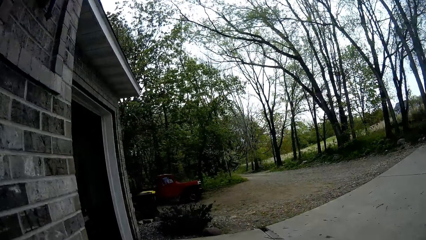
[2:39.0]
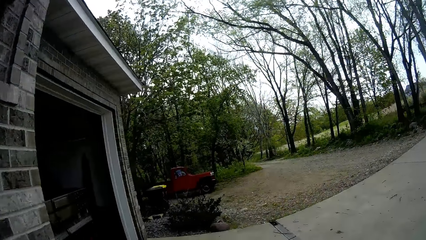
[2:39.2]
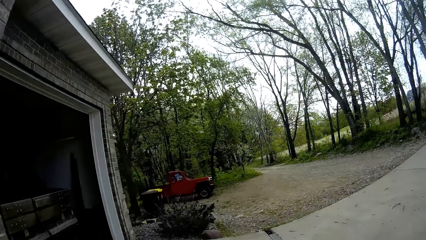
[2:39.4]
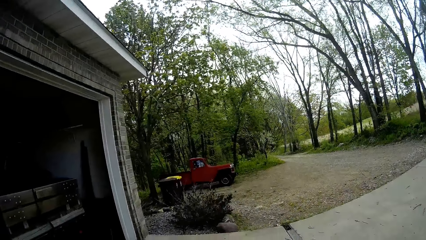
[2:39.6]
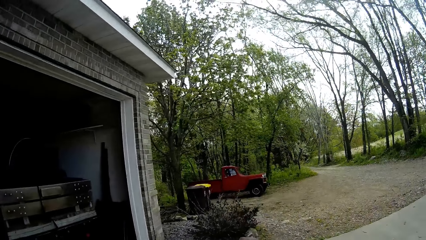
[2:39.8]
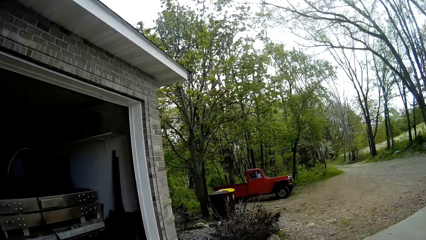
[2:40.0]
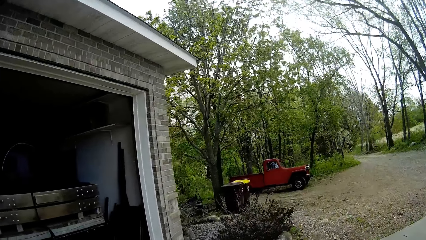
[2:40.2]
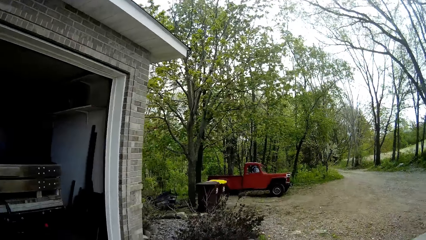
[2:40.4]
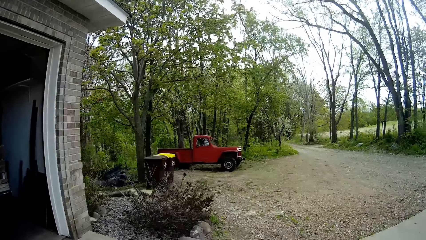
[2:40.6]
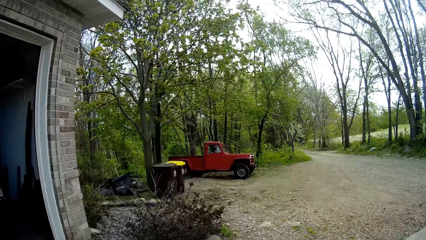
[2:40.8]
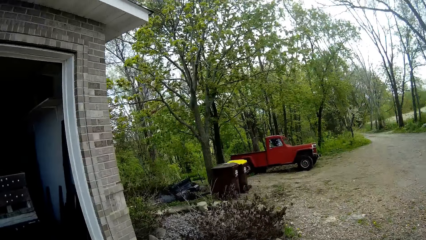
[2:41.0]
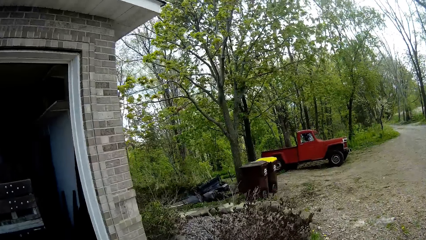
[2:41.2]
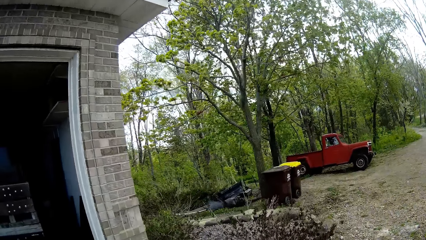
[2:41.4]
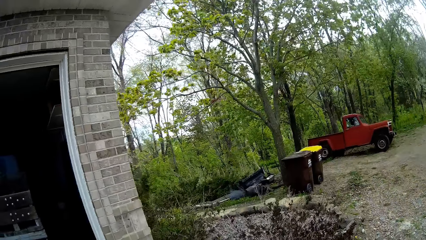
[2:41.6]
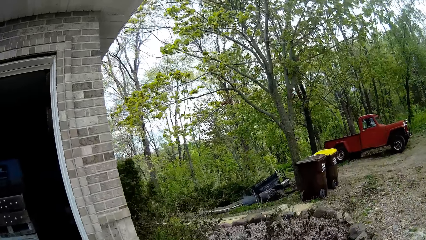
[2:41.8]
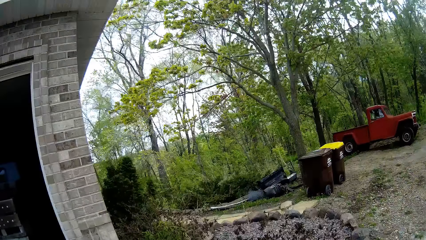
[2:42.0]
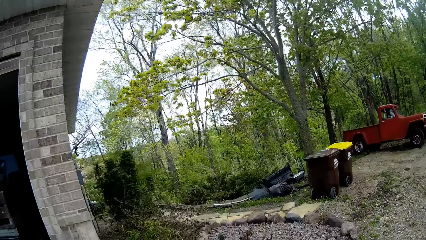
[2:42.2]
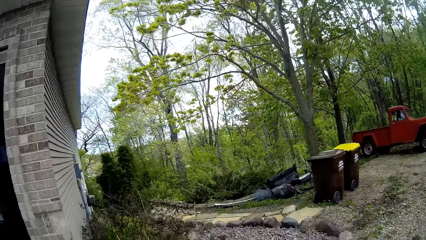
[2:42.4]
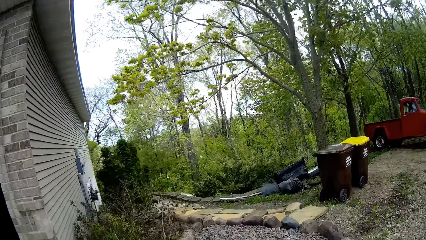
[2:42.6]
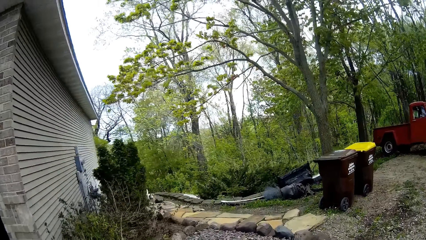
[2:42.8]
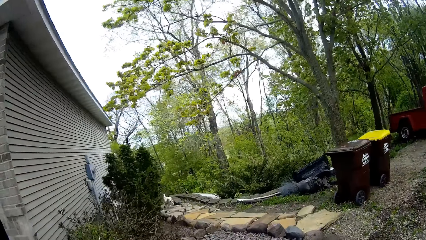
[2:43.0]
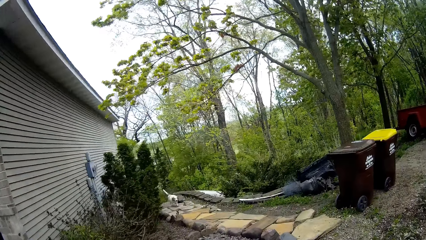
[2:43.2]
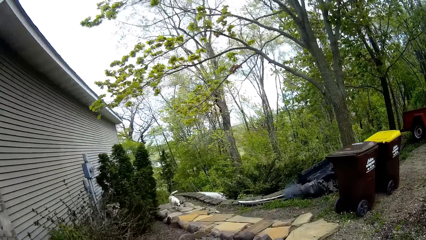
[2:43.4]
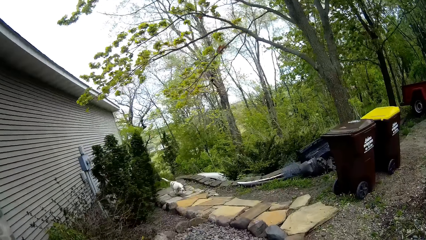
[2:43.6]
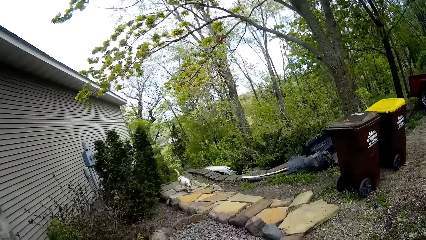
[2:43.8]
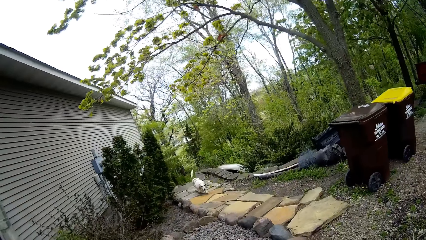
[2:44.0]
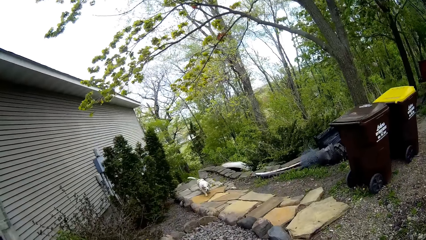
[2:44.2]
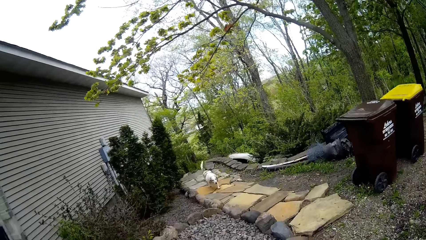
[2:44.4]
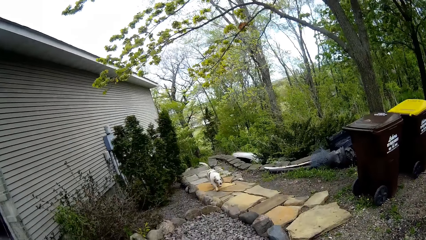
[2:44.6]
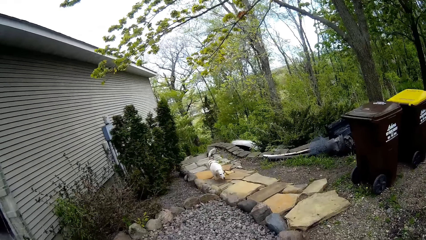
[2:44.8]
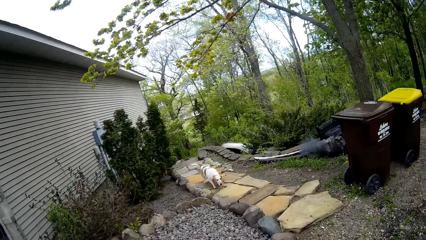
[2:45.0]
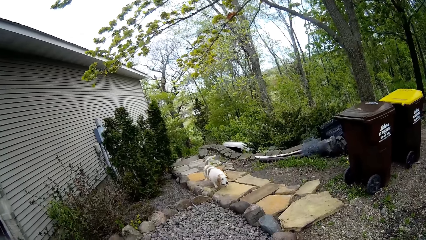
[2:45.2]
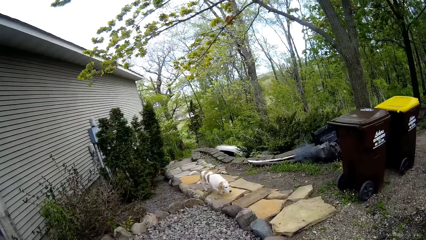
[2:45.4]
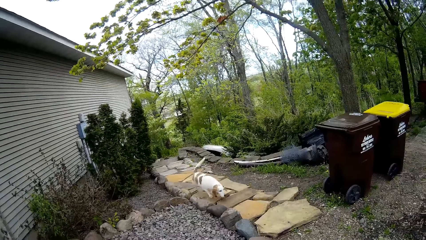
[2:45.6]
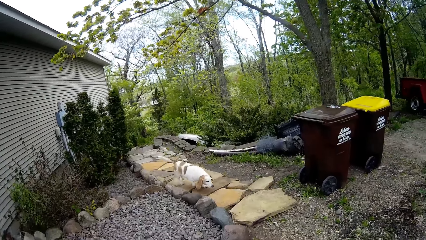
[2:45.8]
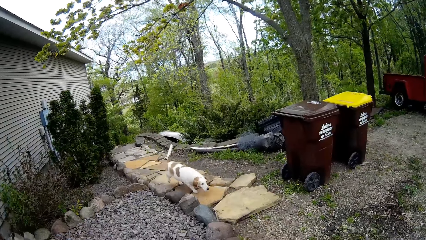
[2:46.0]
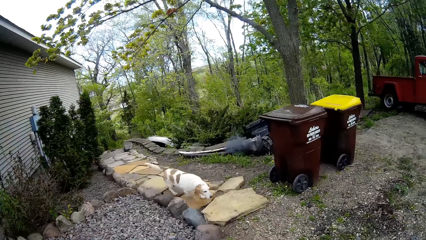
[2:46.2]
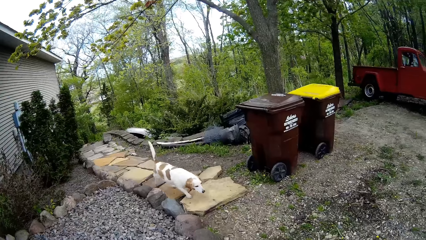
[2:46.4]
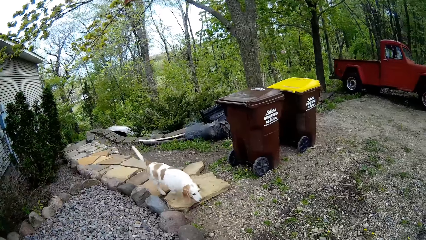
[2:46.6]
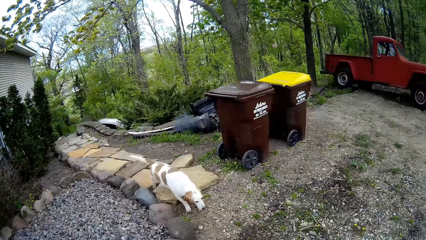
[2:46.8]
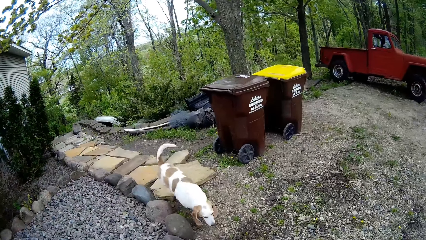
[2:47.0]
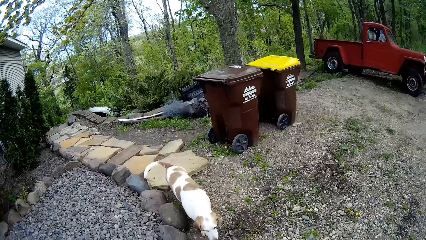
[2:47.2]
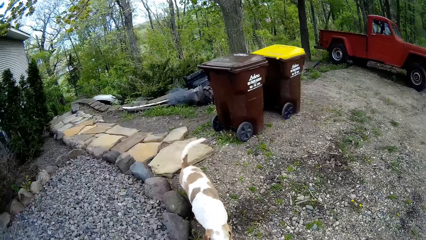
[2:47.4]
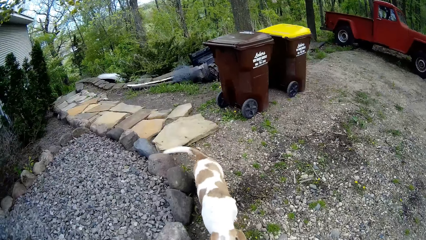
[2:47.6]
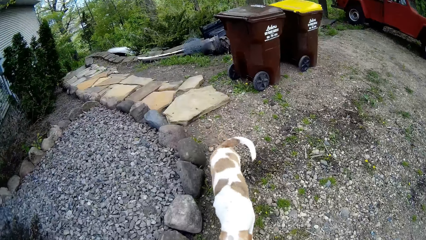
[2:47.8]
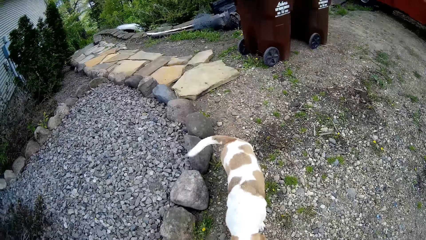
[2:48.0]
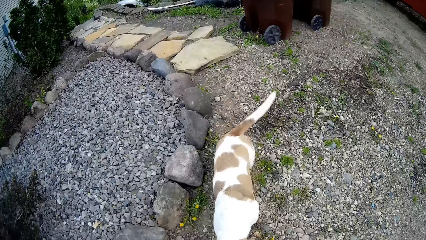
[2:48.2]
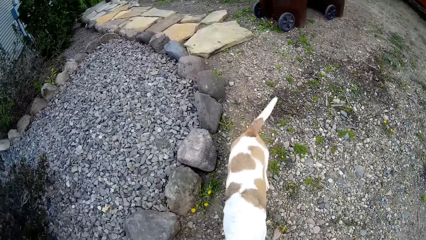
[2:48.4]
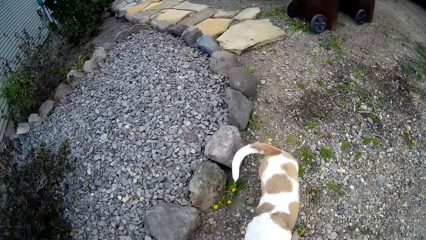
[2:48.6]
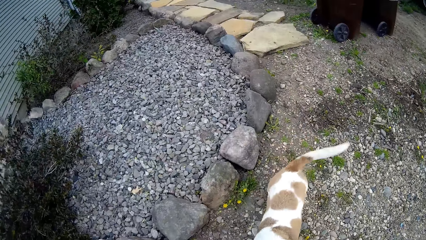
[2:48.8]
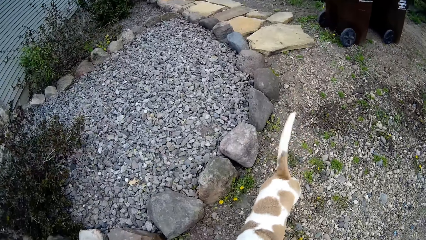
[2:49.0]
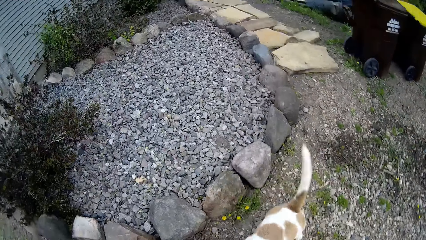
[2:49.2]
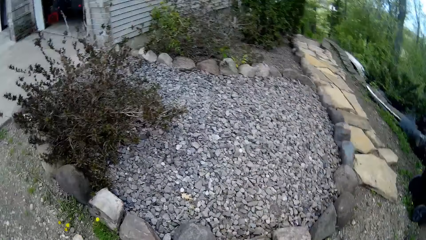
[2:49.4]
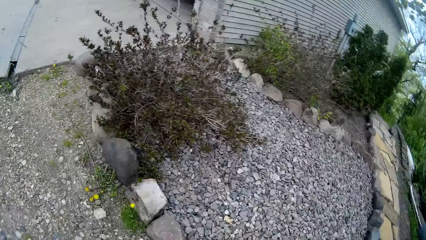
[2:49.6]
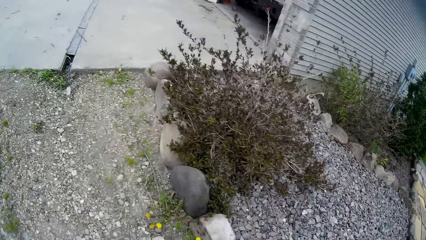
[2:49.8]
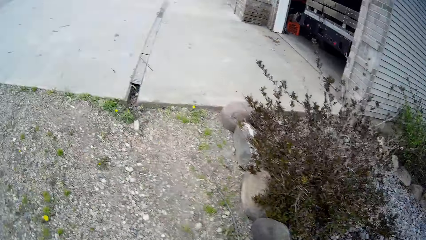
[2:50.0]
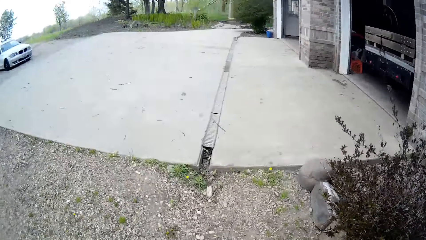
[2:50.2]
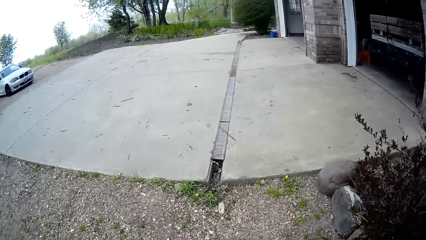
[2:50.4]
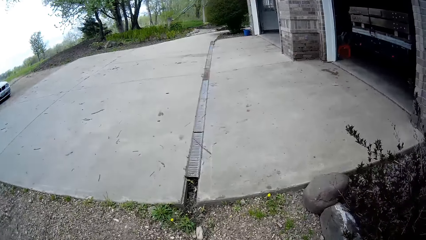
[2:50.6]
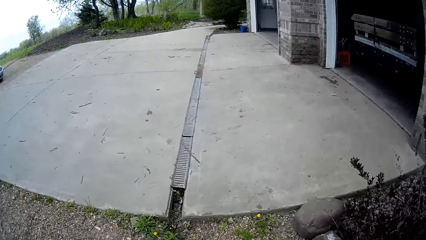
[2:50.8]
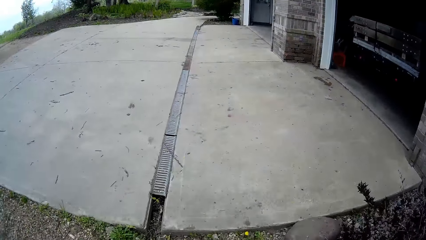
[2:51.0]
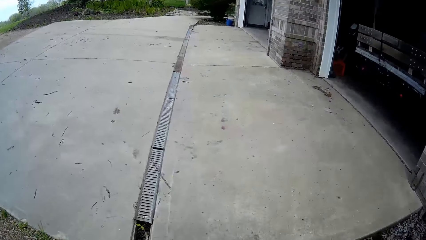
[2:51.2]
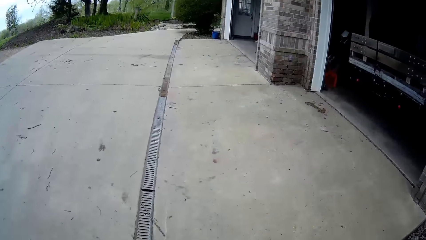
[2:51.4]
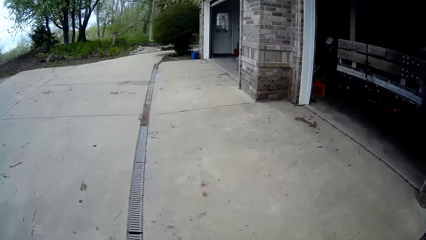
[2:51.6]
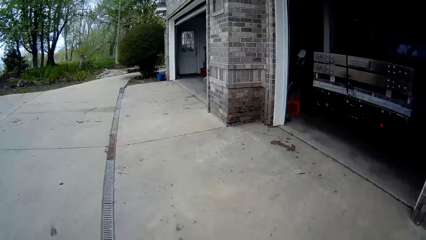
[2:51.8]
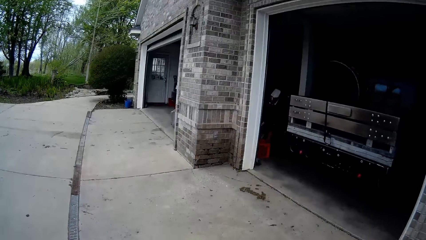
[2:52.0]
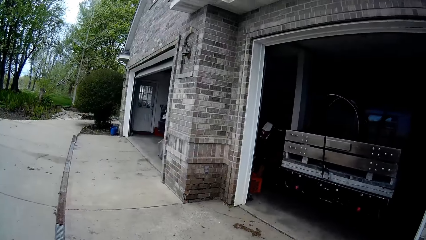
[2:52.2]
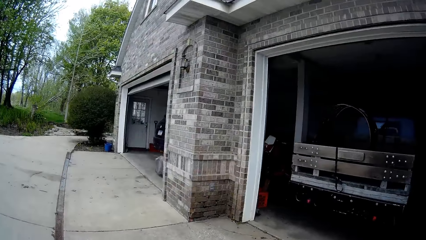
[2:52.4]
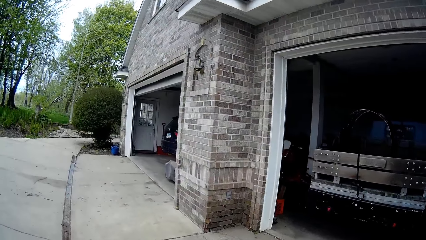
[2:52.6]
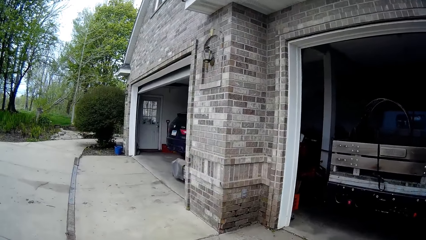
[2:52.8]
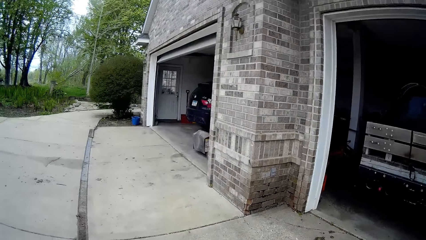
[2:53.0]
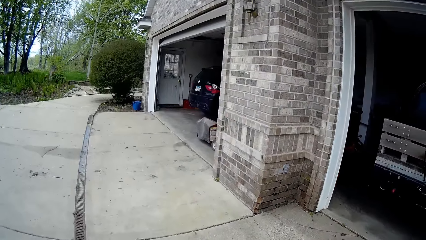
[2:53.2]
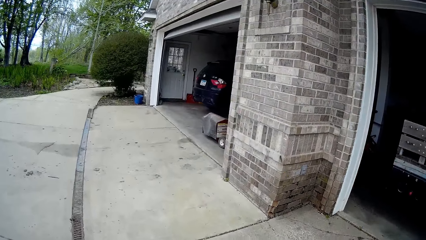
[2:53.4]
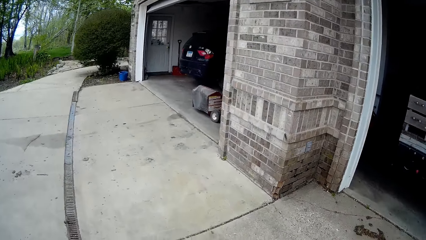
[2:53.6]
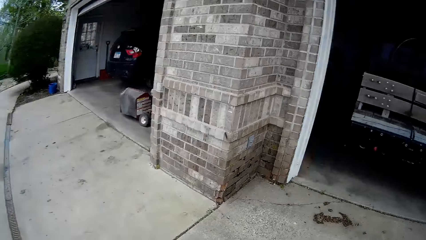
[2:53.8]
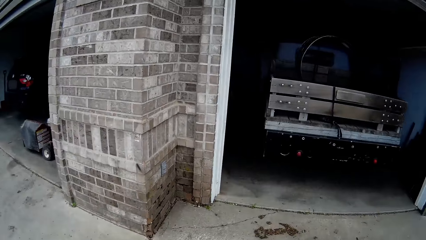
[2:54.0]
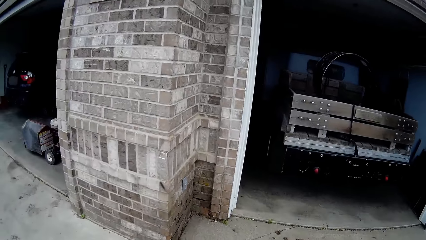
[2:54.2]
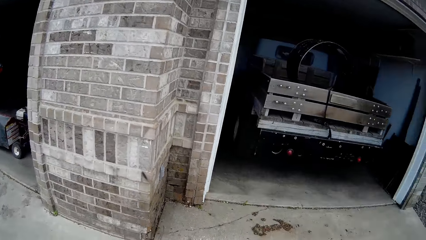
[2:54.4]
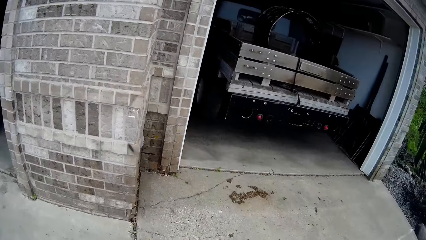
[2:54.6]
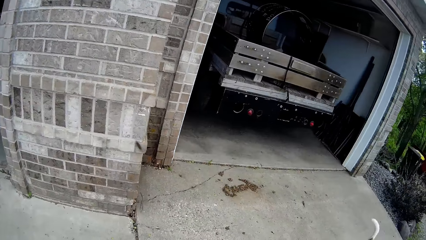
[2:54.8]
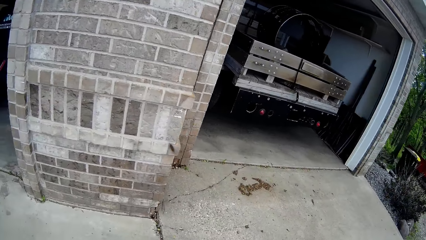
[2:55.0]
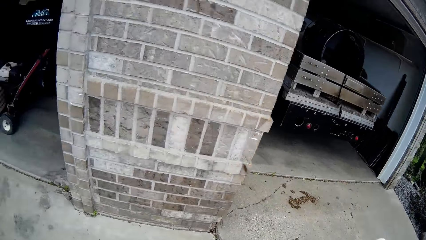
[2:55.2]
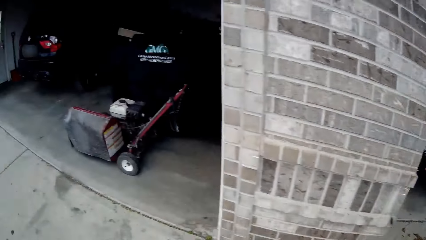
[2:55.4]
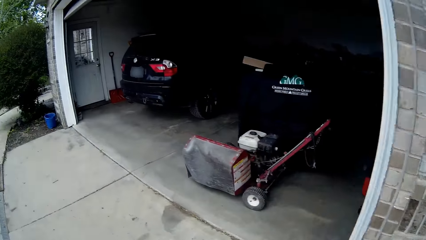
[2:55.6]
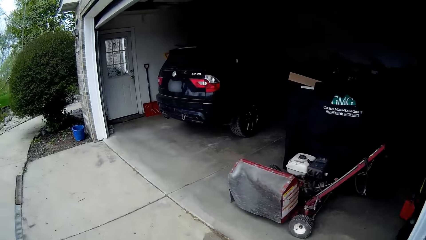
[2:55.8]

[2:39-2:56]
The camera wearer walks outside along the house. They converse with the dog approaching her way. The dog walks towards the camera wearer. The camera wearer walks back to the house. The camera wearer and the dog walk to a room.
